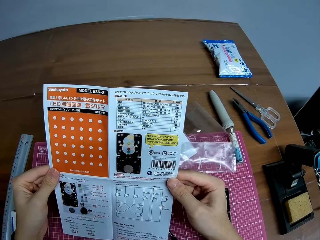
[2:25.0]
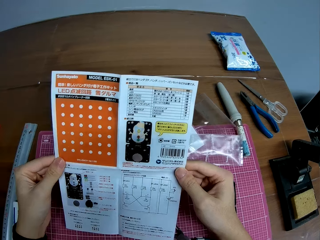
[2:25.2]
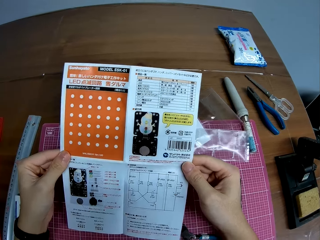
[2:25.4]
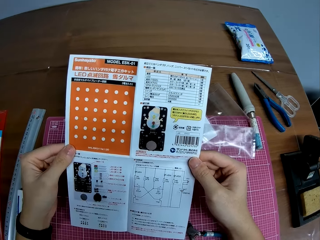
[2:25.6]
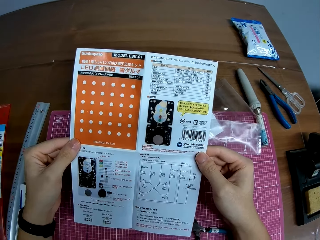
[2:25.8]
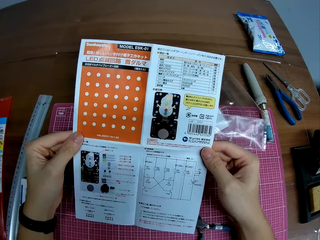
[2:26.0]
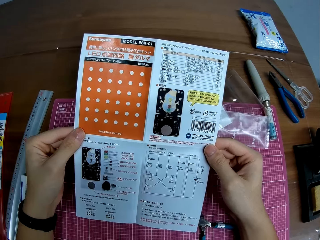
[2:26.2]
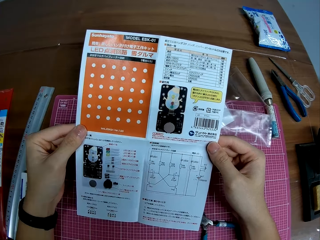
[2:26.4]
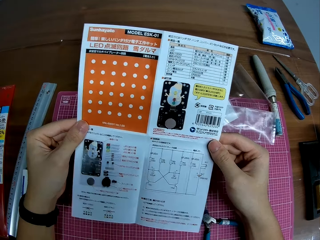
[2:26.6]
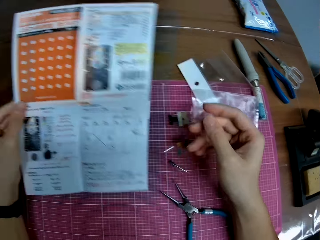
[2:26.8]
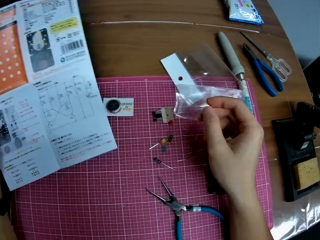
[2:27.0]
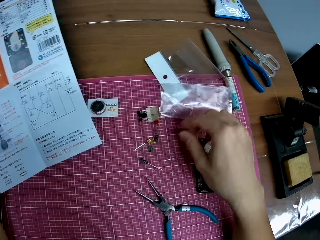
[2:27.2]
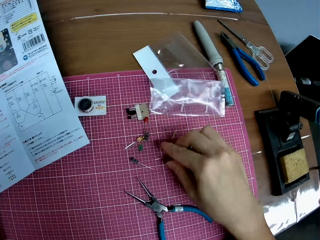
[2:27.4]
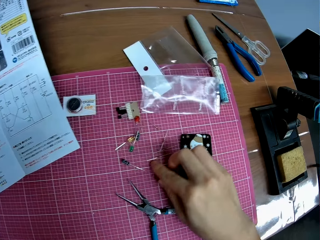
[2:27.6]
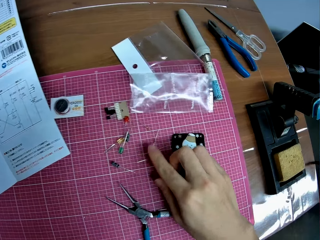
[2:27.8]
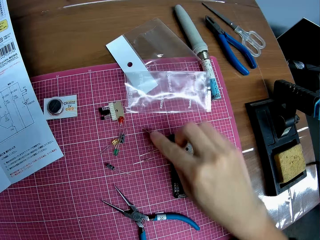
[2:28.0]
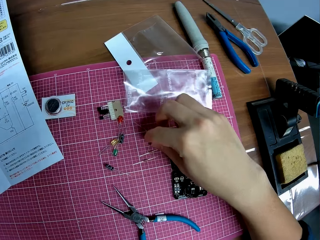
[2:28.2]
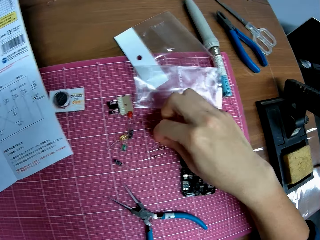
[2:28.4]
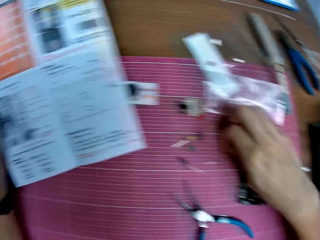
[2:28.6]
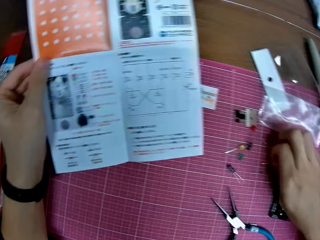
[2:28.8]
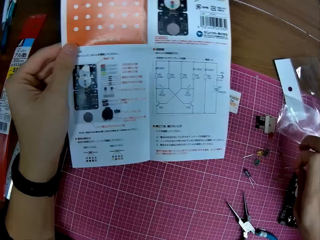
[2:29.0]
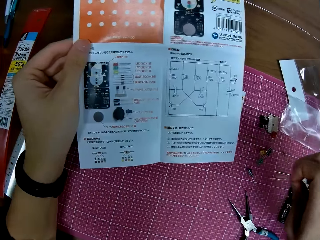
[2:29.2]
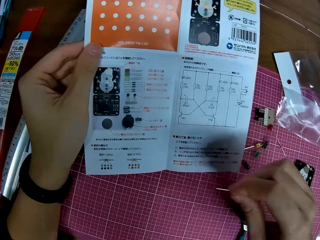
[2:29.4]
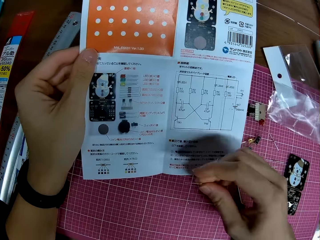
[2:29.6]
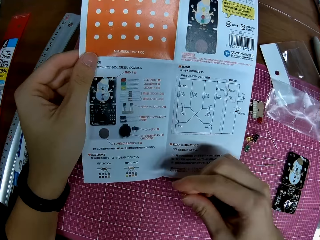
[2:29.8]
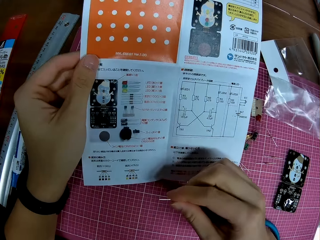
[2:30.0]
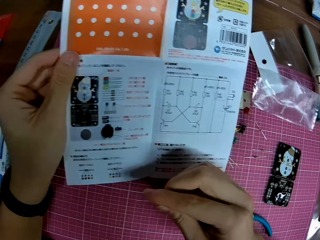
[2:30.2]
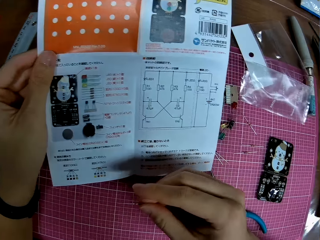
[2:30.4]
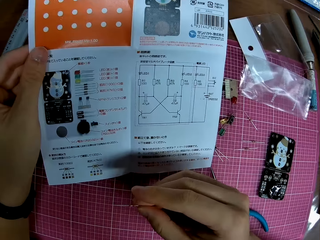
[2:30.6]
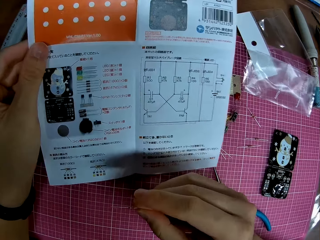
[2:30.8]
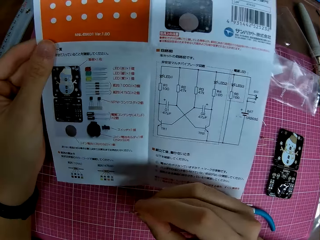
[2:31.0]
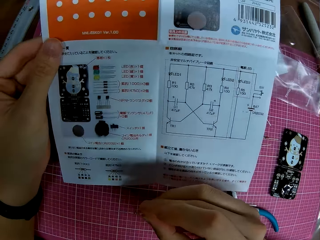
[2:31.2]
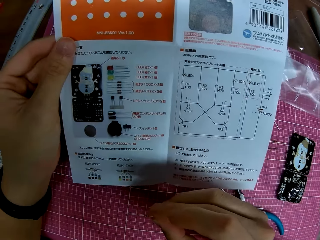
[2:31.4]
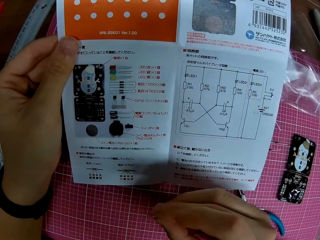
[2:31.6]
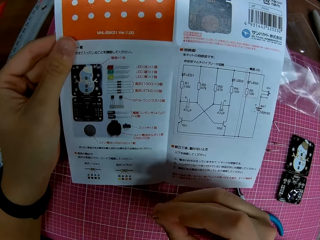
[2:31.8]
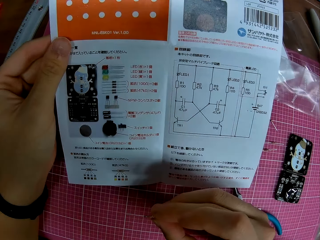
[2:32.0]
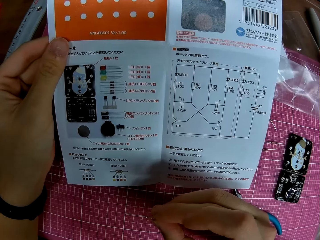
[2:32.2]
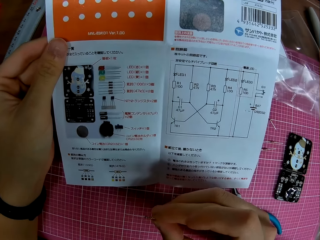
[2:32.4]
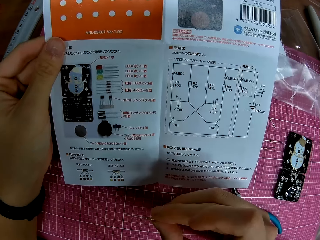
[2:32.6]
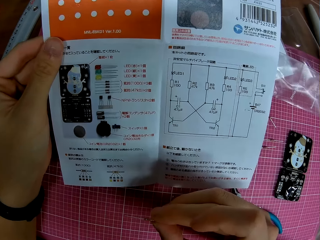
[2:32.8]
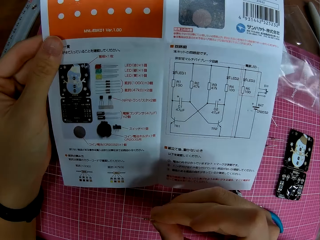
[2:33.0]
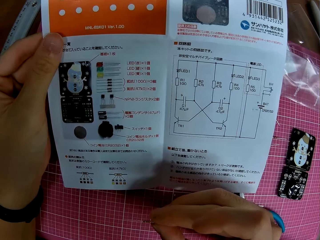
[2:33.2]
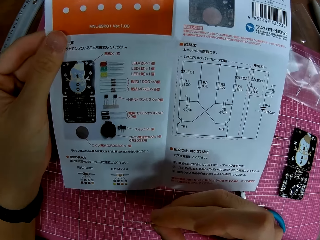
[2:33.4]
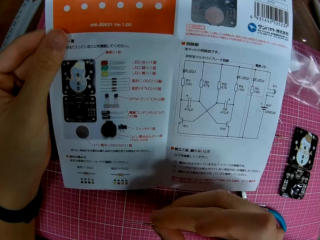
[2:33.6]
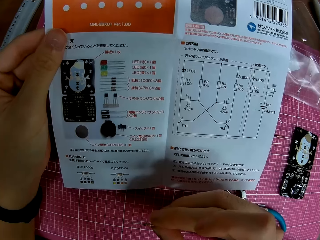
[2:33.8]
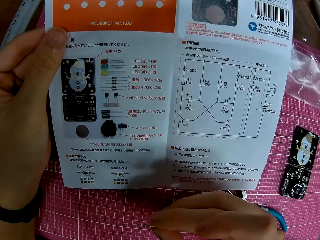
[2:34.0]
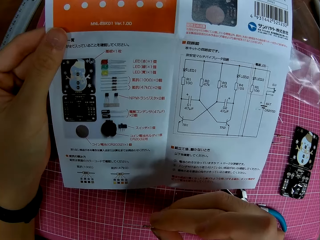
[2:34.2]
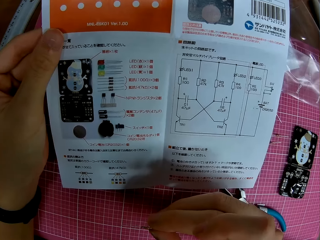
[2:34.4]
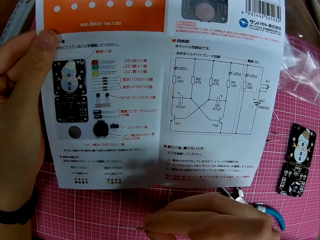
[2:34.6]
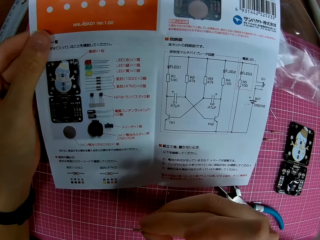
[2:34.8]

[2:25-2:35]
The camera wearer lets go of the manual. He moves his hand towards the cutting mat. He picks up a diode from the table with his hand. He moves his hand towards the manual. He stares at the manual.

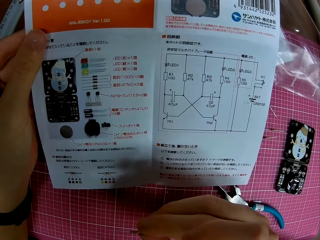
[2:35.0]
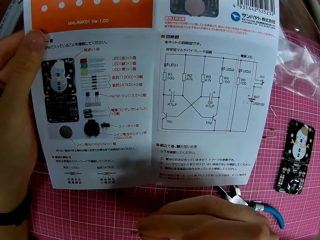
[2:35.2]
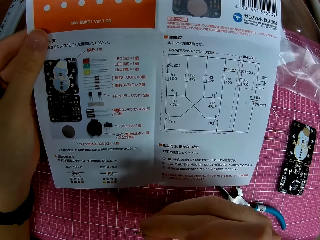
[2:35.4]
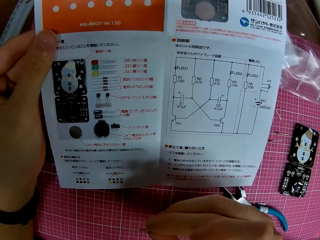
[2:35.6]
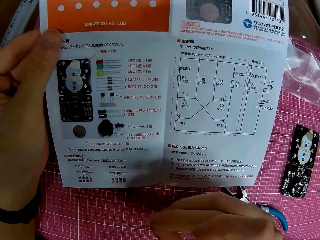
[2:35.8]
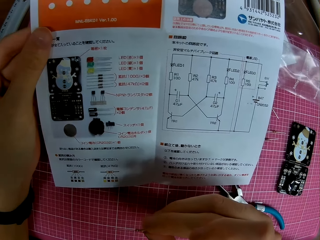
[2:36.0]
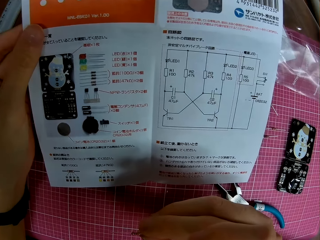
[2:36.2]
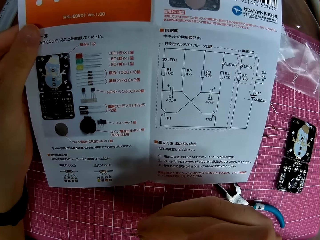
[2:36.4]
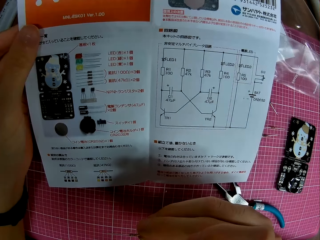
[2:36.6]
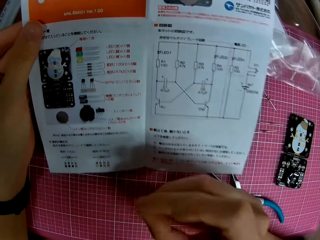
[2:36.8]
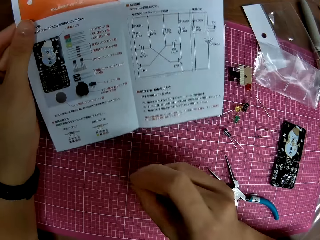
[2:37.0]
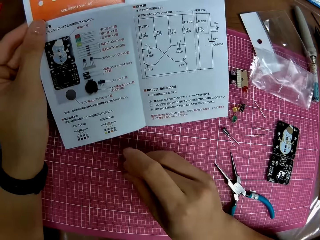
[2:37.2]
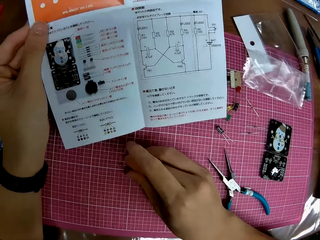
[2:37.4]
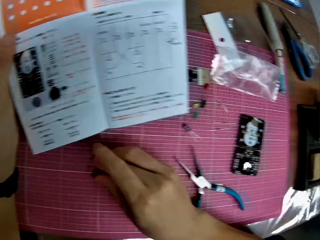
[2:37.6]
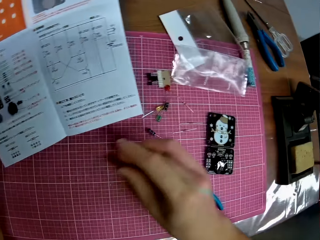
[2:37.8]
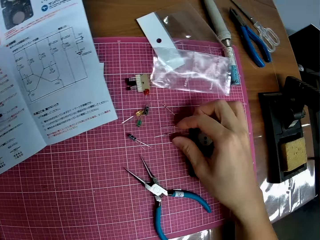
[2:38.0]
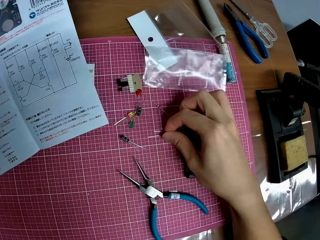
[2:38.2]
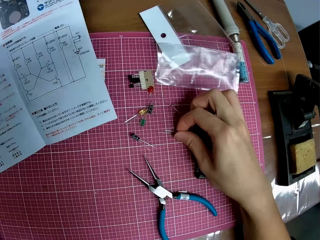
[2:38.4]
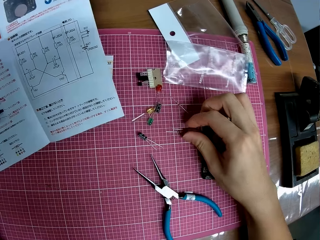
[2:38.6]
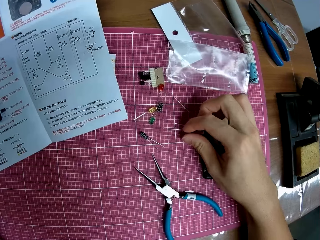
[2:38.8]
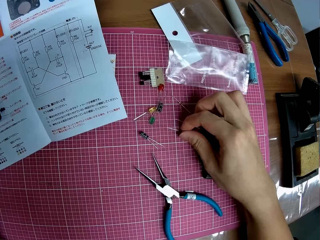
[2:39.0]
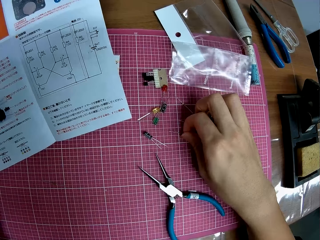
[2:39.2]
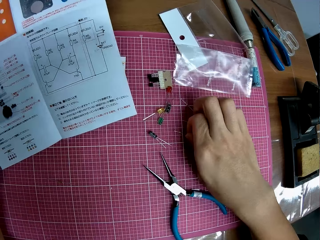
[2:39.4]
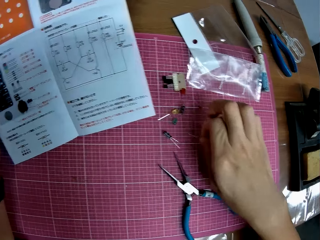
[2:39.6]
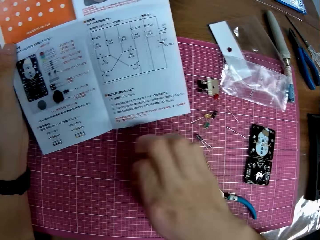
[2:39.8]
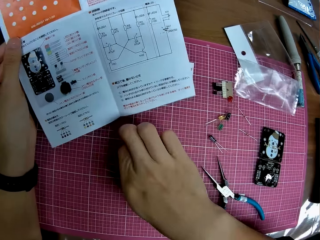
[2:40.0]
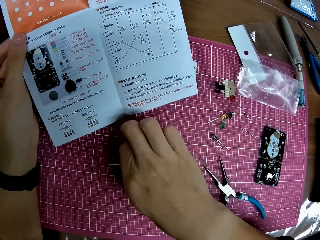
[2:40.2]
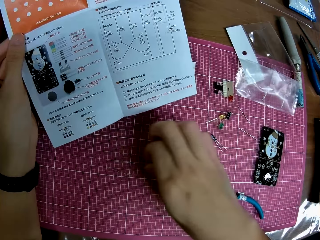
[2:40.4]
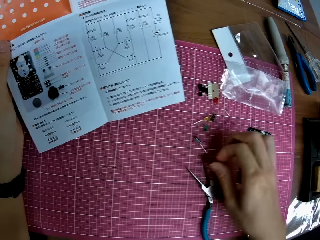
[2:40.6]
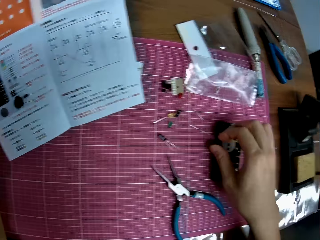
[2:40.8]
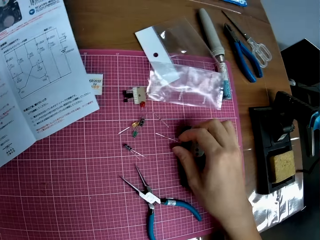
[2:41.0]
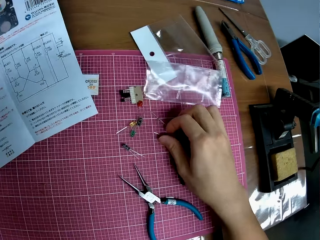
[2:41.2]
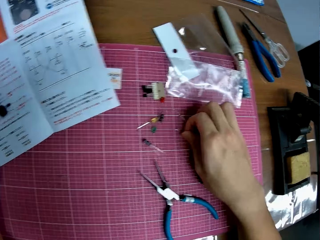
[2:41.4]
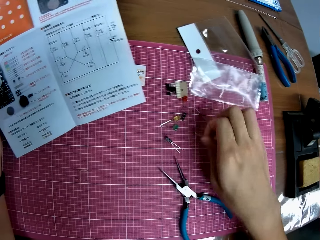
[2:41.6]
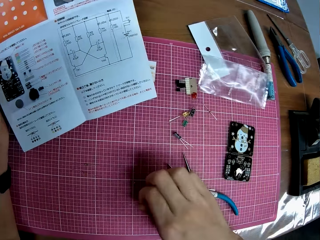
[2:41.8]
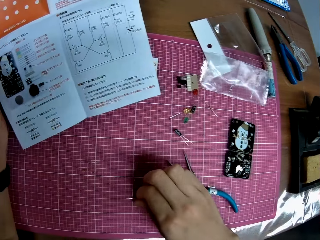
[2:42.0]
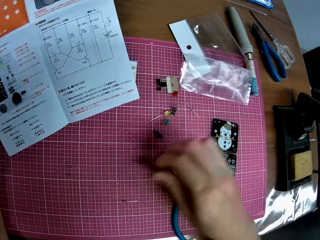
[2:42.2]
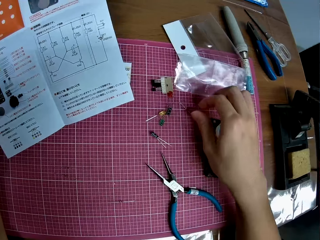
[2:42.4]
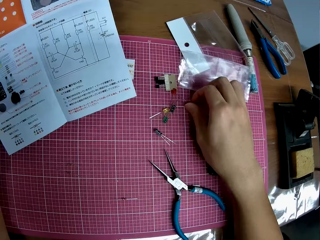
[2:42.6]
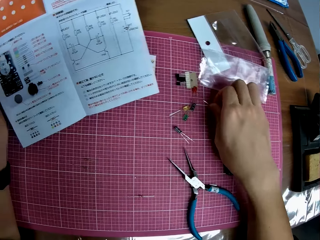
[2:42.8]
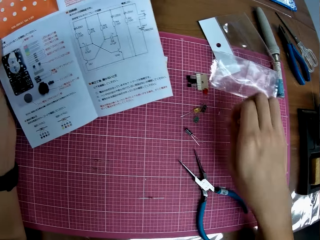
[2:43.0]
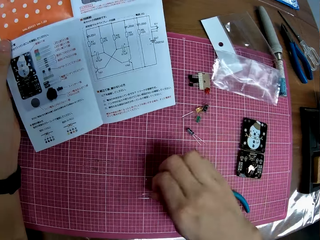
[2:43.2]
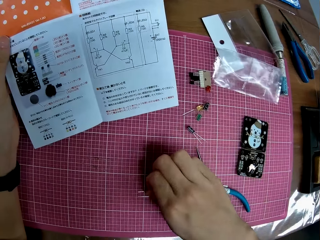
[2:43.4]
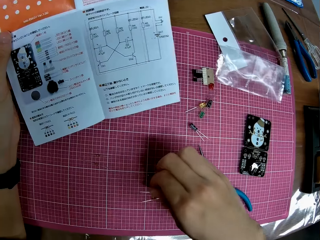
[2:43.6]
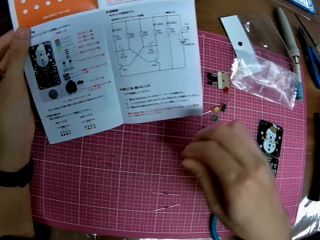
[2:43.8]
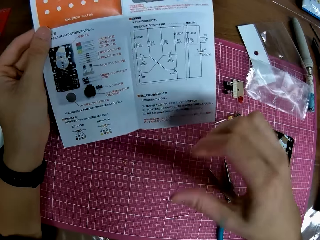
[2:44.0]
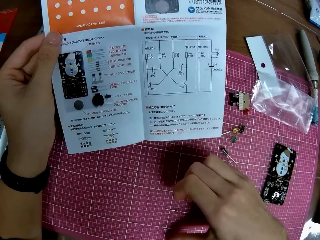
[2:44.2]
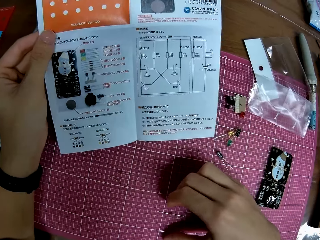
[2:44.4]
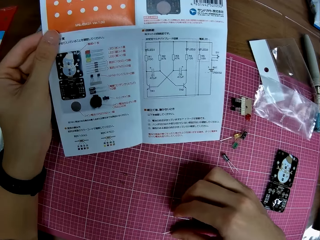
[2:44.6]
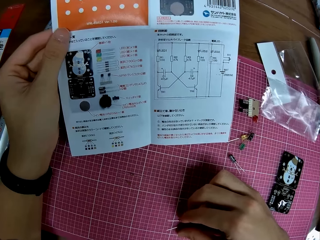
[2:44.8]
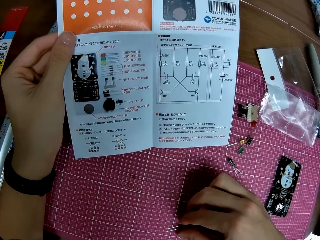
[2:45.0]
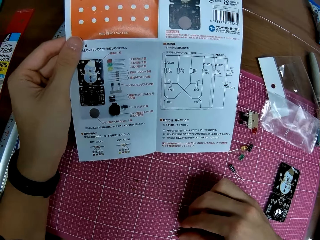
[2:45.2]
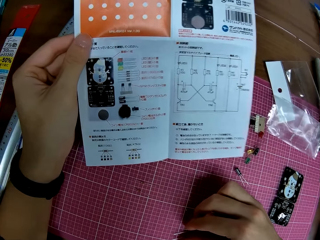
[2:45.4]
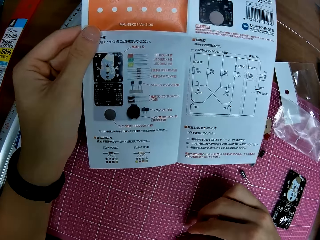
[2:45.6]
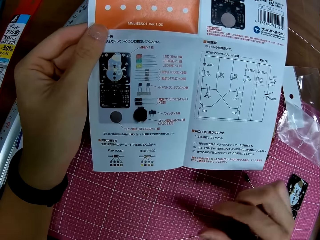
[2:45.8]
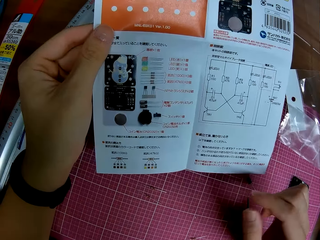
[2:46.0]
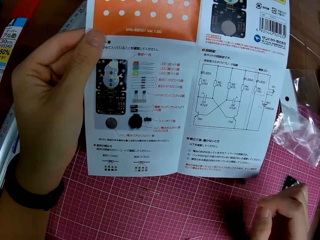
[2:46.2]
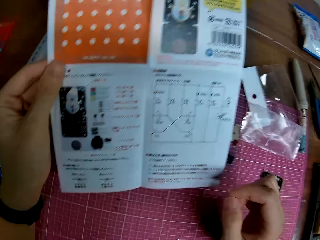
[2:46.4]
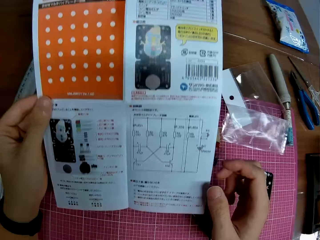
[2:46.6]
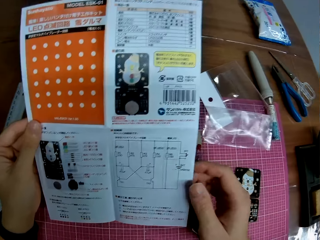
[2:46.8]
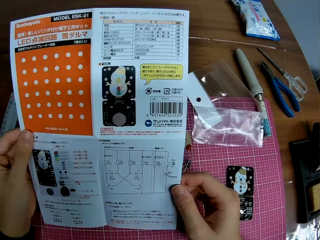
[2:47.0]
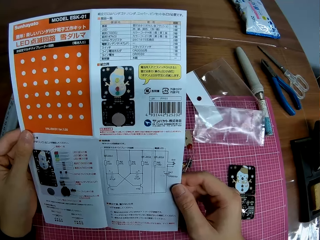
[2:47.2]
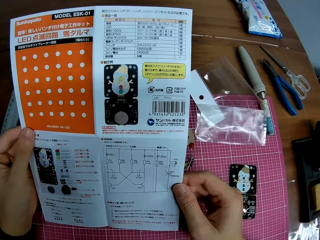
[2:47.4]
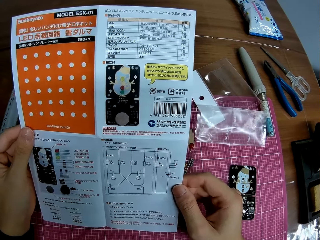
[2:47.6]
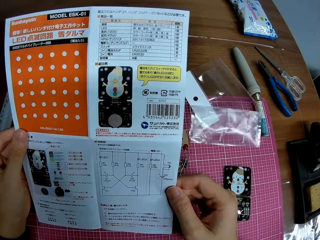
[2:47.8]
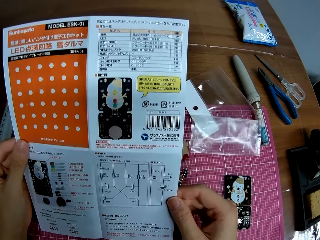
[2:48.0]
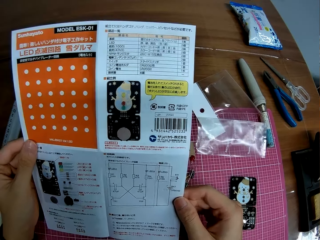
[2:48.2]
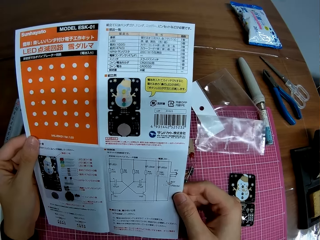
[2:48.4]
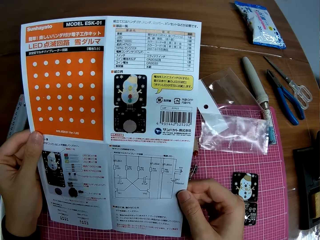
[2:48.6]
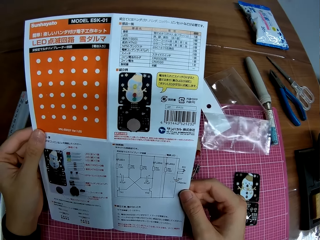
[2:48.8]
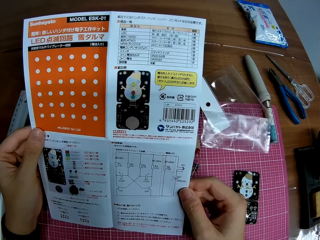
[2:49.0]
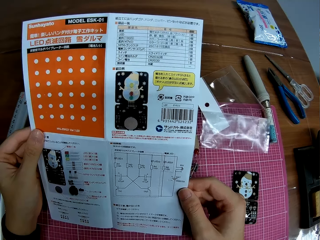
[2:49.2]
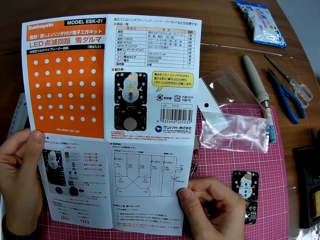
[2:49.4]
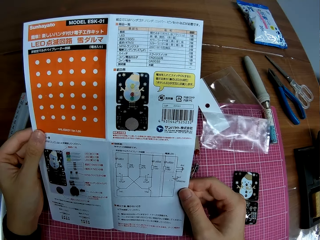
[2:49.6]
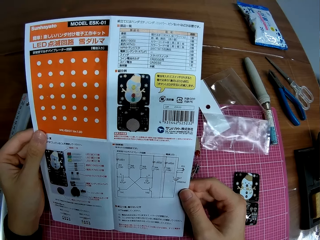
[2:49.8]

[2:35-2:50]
The camera wearer places the diode or pin on the cutting mat. He moves his hand backwards. He picks up the diodes with his hand. He moves some of the pins on the table. He moves his hand forwards. He places the diodes on the cutting mat. He moves his hand backwards. He picks up the diodes. He moves his hand forwards. He places the diodes on the cutting mat. He moves his hand backwards. He picks up the diodes with his hand. He moves his hand backwards. He places the diodes on the cutting mat. He lifts up his hand. He holds the diodes with his hand. He lets go of the LED lamp. He moves his hand forwards. He stares at the manual. He holds the manual with both his hands. He stares at the manual.
